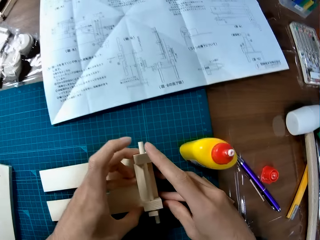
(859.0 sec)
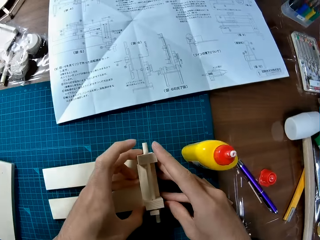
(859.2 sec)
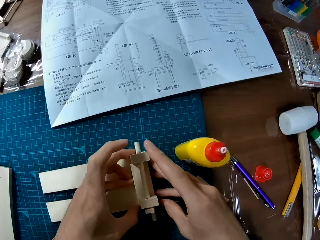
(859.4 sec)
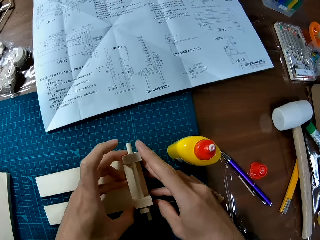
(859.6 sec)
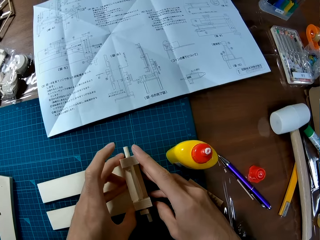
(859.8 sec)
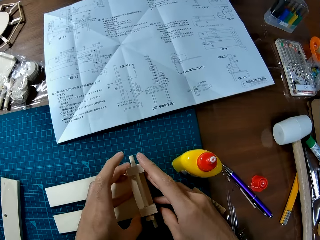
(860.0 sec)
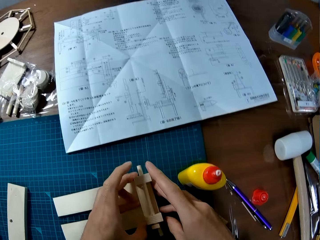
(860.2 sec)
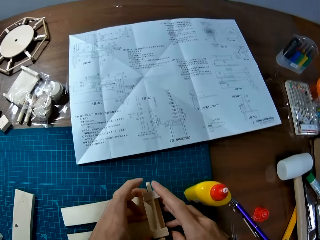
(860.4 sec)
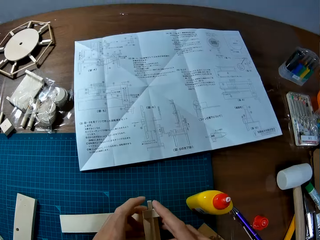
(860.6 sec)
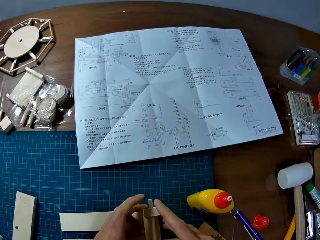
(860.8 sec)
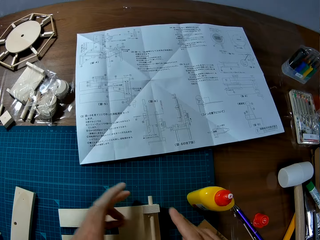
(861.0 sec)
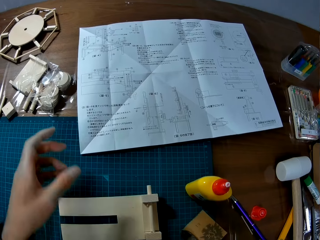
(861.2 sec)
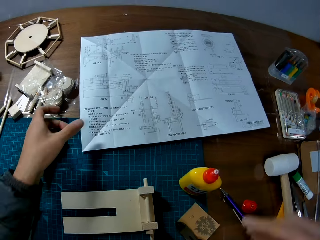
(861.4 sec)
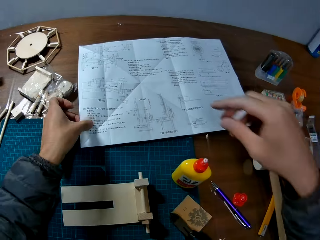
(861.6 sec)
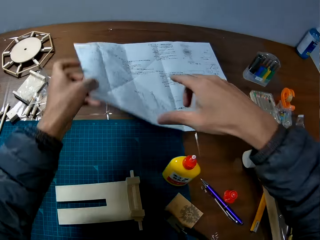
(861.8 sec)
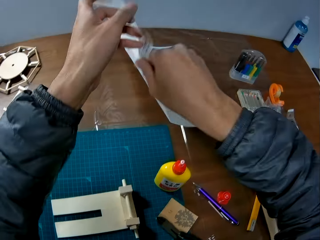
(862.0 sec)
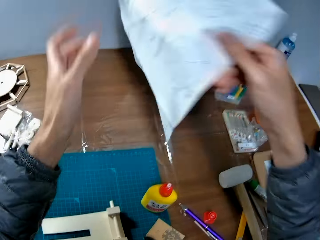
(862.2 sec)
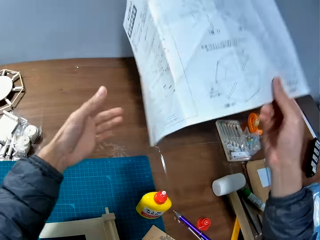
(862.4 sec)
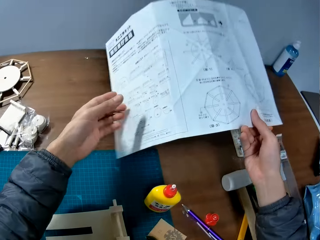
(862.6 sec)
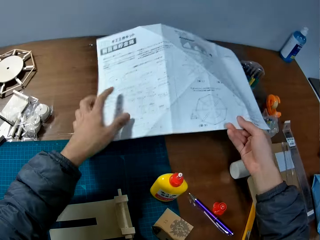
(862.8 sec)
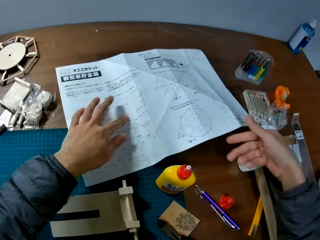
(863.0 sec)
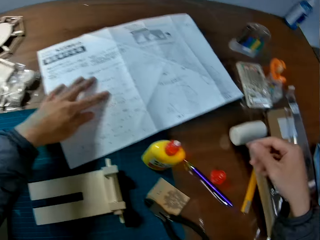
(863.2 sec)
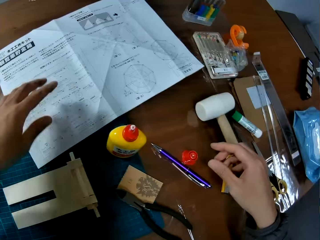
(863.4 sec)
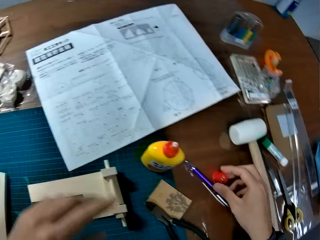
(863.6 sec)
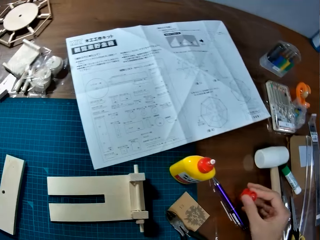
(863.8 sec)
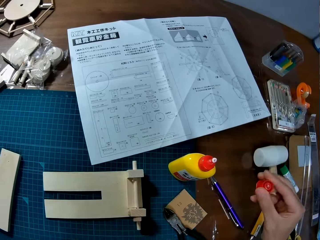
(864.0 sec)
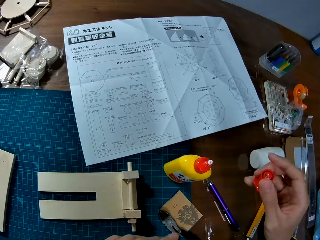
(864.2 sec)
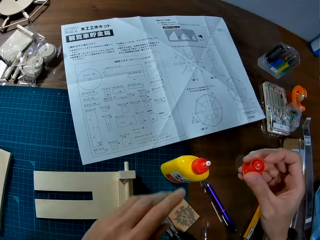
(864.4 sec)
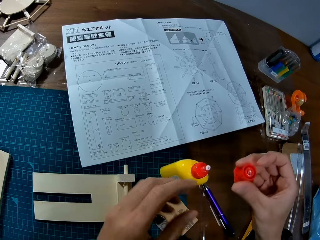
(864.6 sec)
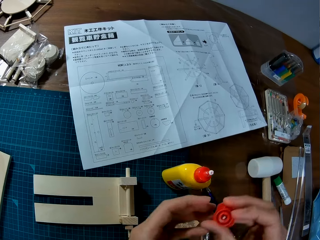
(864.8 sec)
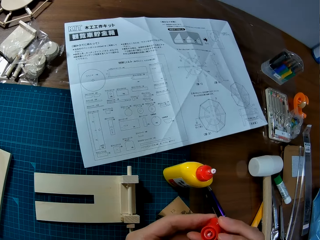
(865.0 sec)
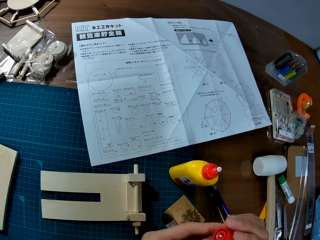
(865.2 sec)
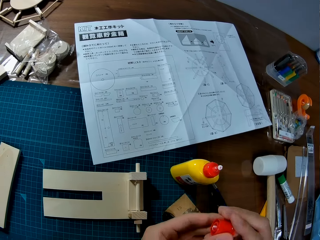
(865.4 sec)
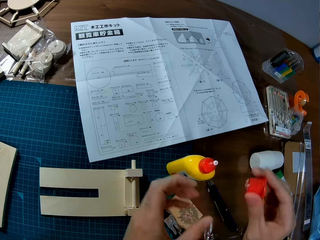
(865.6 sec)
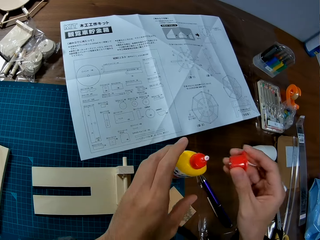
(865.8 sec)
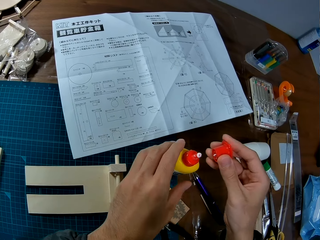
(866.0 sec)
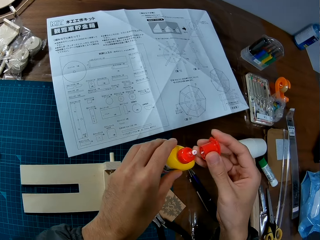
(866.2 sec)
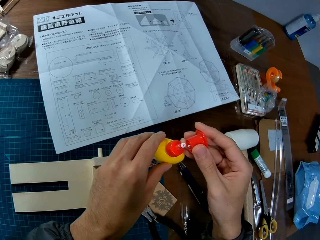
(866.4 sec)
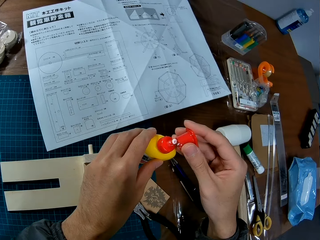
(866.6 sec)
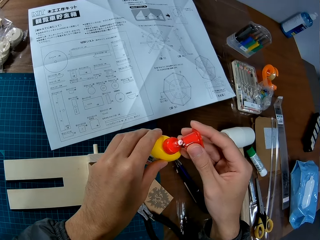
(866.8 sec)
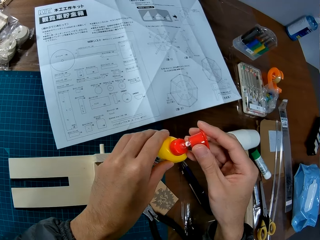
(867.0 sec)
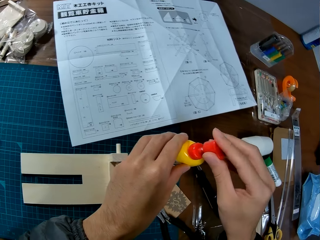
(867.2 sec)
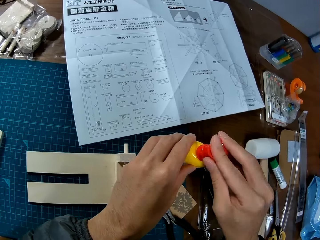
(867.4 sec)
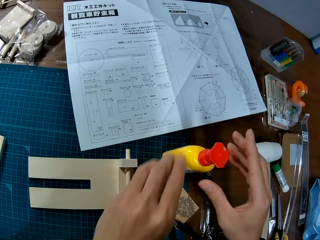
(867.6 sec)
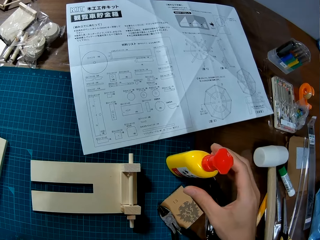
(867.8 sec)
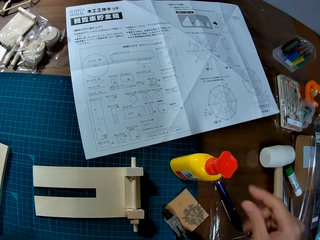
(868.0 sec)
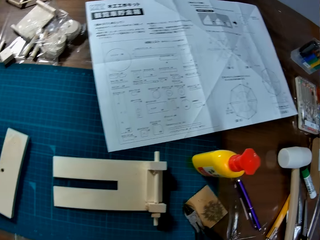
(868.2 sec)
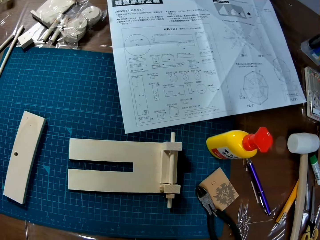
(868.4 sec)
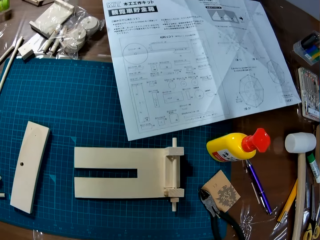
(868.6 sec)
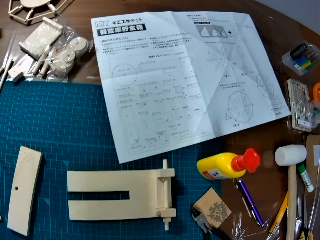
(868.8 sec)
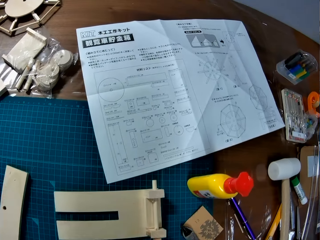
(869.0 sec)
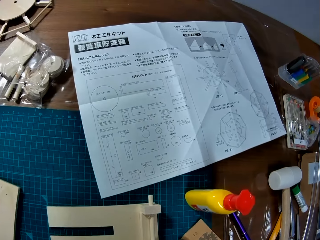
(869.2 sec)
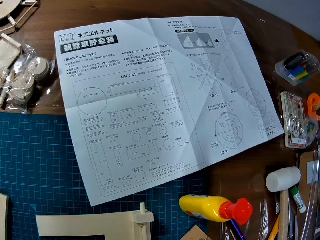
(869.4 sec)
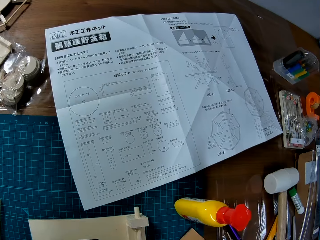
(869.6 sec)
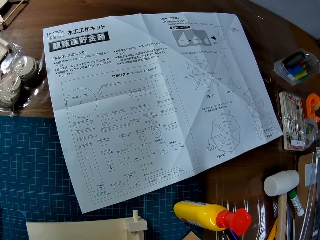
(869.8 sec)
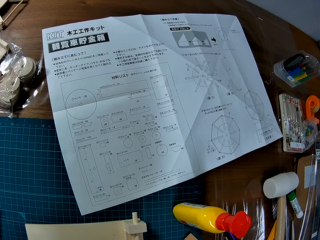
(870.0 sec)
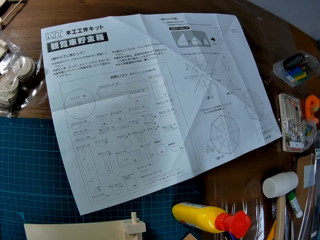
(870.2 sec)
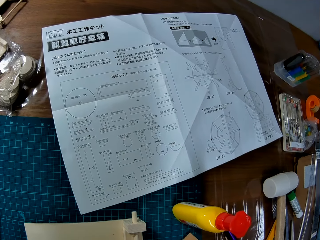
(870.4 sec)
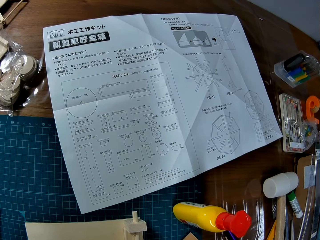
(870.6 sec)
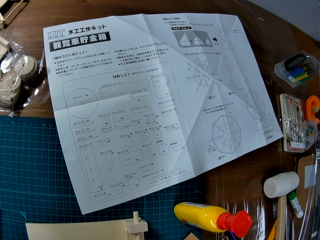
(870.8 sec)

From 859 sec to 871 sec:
The camera wearer turns the paper or sketch manual over. They grab an adhesive bottle cover. They cover the adhesive bottle. They look at the sketch manual.

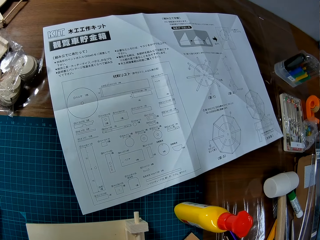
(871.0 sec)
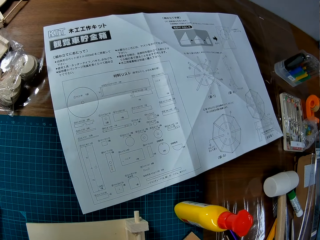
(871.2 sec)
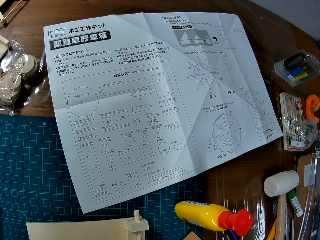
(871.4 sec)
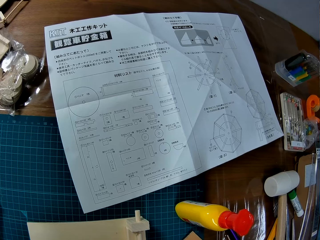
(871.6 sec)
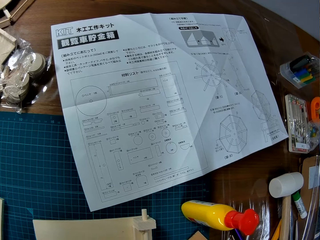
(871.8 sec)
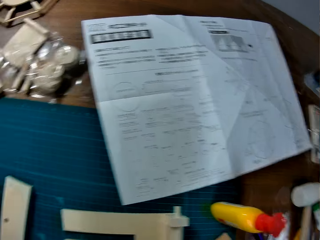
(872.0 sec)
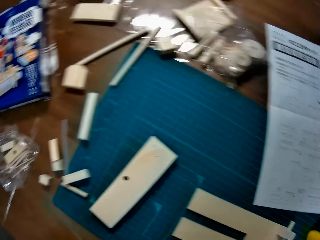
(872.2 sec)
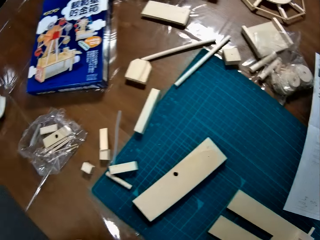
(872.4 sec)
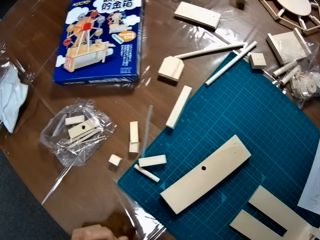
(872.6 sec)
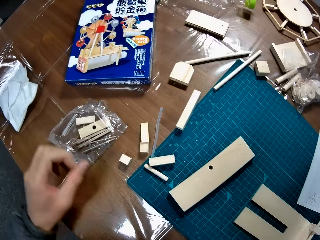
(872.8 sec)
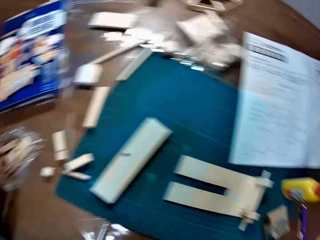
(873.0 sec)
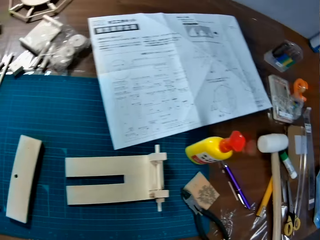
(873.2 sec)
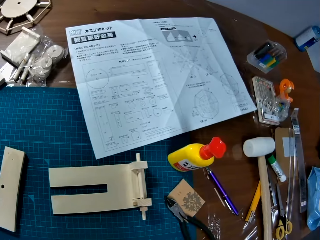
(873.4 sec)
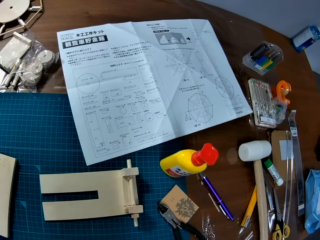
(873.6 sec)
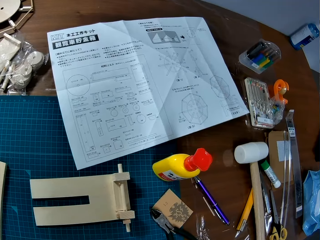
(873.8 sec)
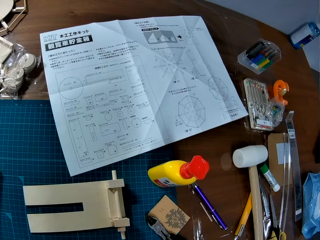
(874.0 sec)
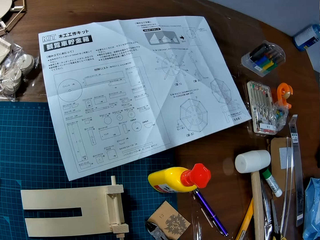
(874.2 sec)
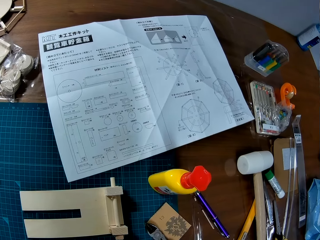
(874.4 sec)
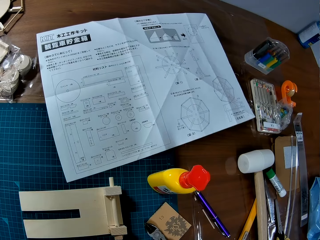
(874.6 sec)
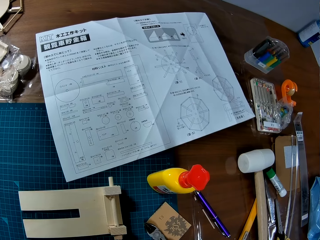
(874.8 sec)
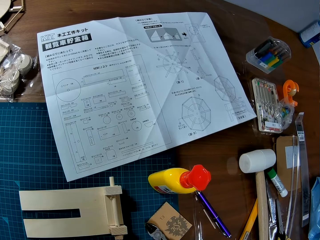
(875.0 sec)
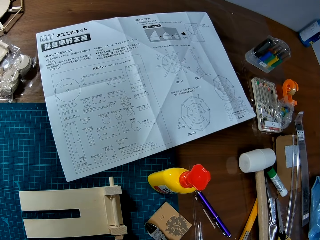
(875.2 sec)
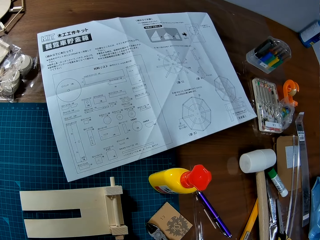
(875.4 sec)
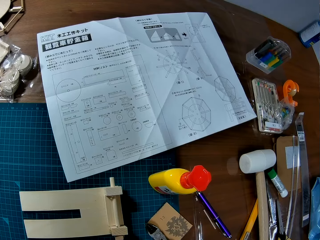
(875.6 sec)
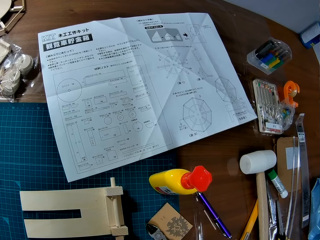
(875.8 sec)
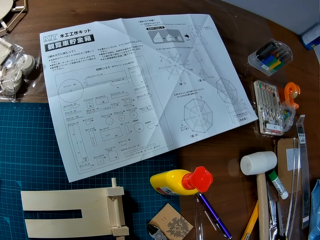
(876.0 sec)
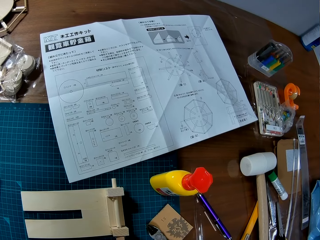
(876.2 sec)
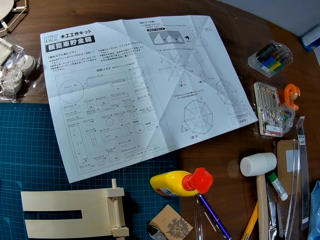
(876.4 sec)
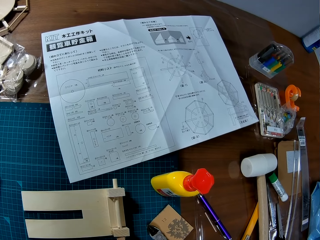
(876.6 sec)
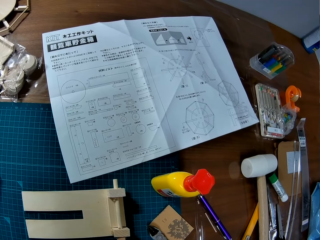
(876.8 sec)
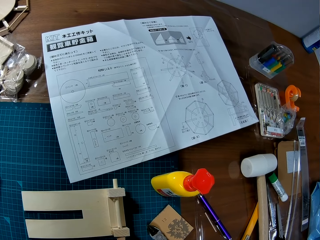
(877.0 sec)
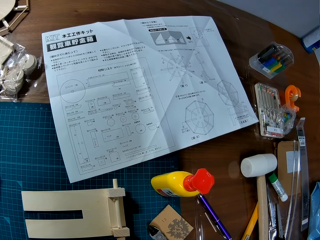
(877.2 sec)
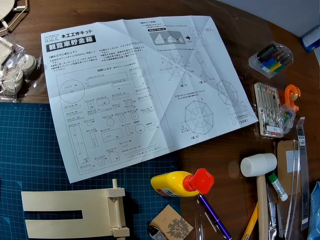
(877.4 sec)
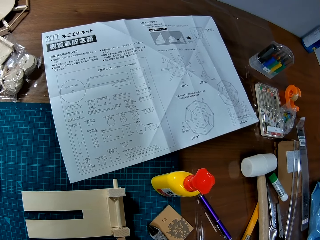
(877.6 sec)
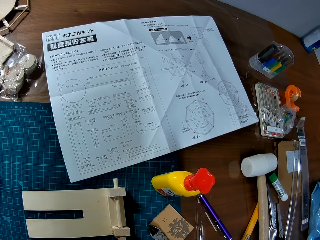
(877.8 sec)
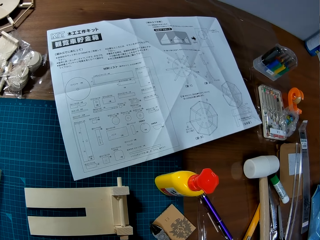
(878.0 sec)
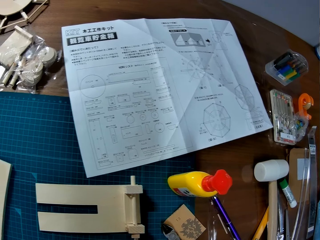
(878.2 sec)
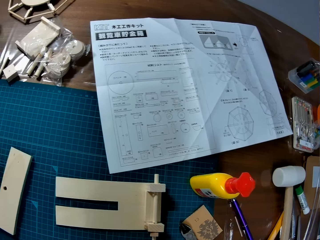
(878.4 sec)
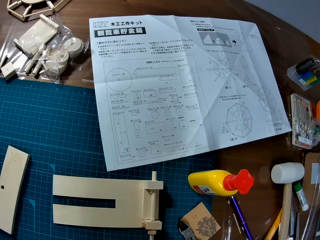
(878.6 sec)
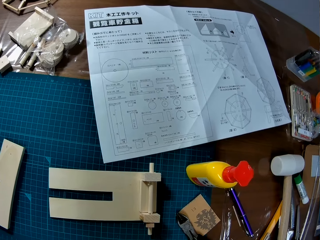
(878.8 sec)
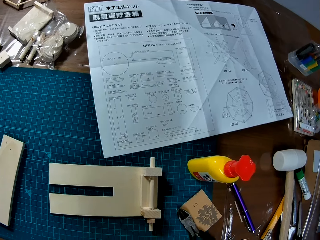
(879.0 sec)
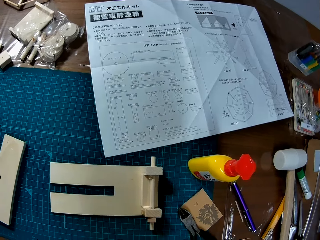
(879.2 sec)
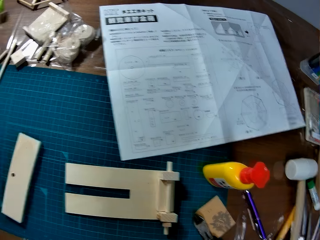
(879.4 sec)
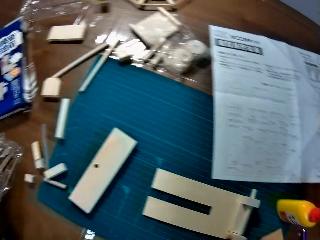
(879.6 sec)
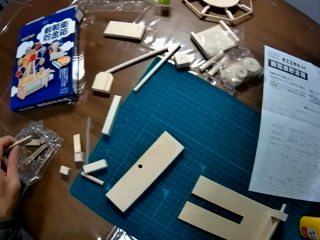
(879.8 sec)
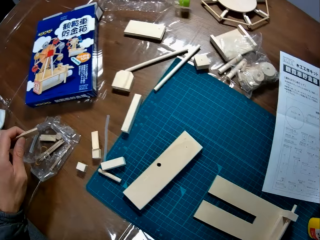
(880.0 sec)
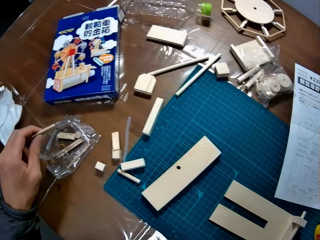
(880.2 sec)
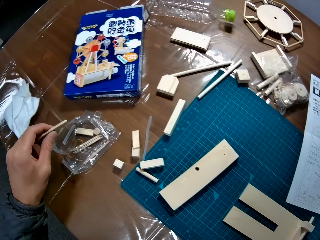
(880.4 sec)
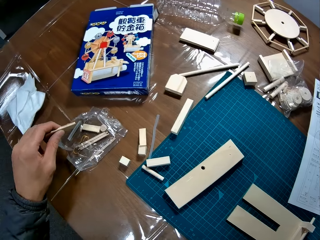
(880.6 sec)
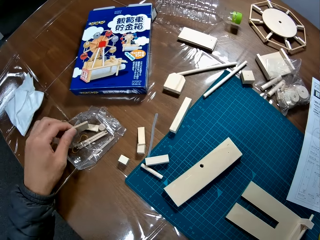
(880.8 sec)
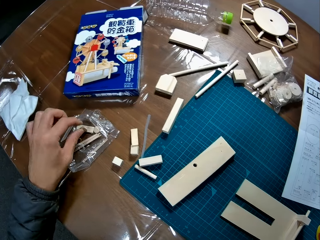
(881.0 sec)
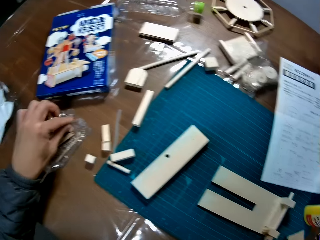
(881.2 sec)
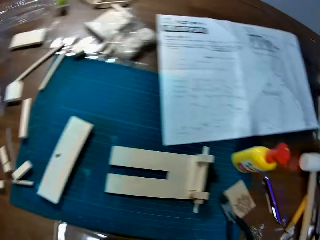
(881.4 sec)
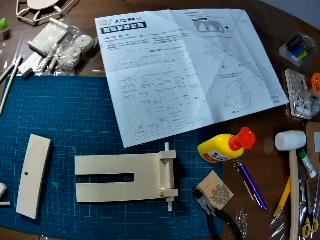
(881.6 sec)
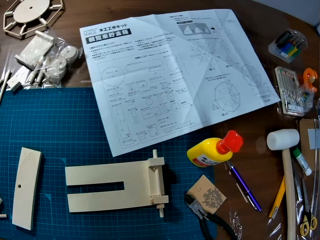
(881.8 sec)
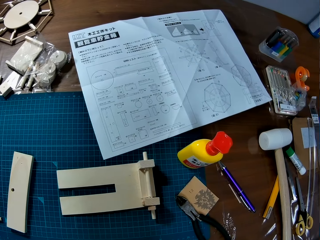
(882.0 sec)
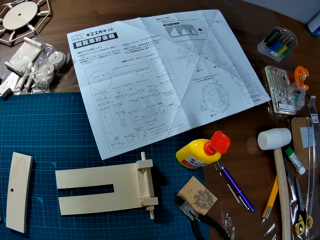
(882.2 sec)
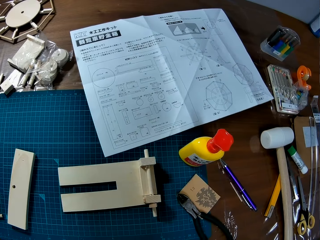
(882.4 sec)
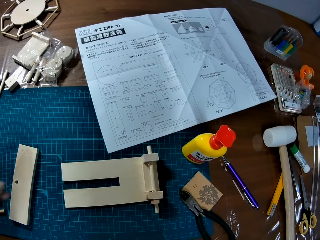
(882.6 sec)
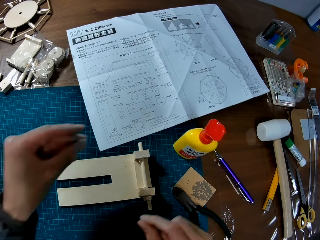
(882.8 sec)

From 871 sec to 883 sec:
The camera wearer takes a wood piece. They pick up craft material, fix the craft material, and pick up the craft material.
